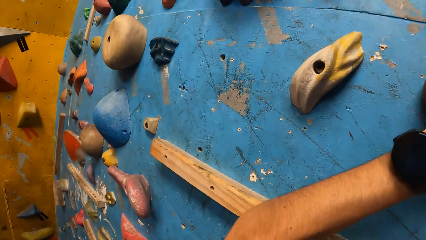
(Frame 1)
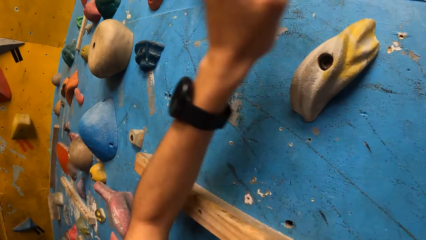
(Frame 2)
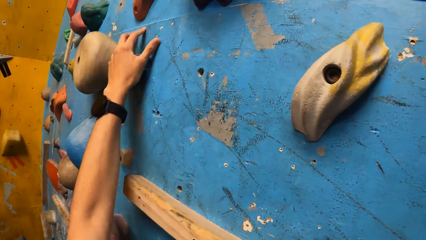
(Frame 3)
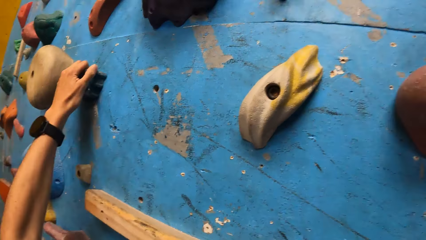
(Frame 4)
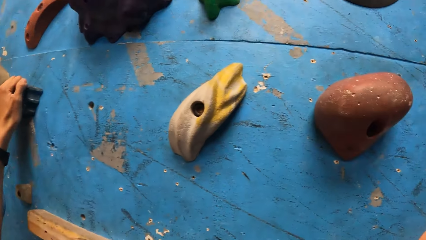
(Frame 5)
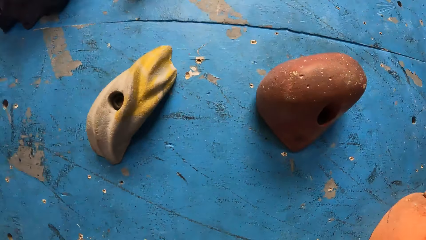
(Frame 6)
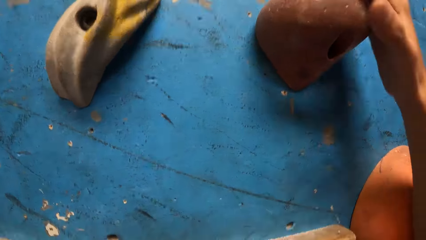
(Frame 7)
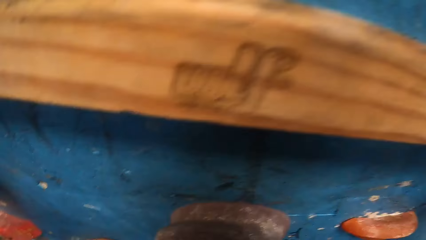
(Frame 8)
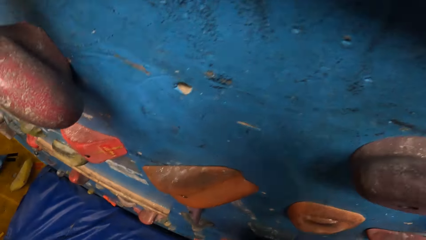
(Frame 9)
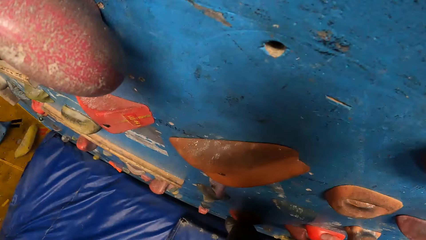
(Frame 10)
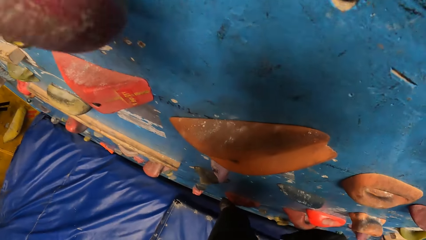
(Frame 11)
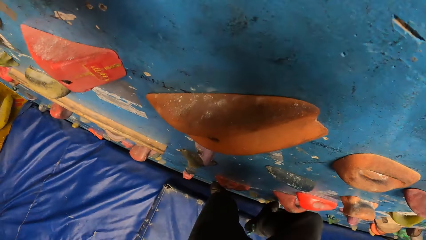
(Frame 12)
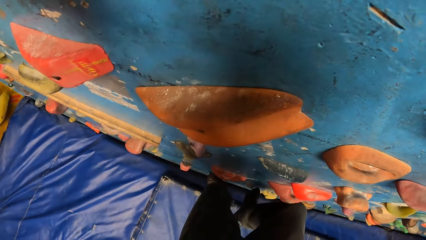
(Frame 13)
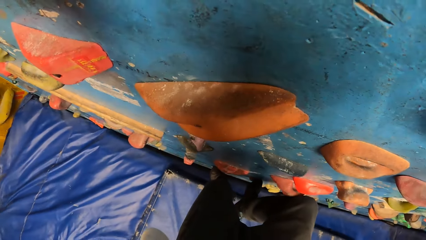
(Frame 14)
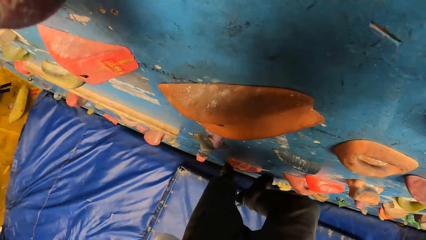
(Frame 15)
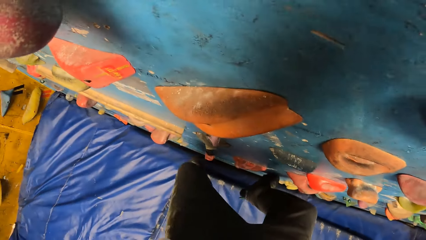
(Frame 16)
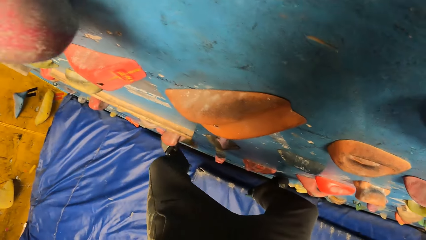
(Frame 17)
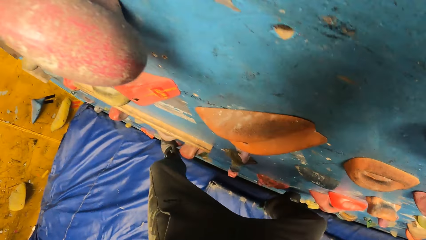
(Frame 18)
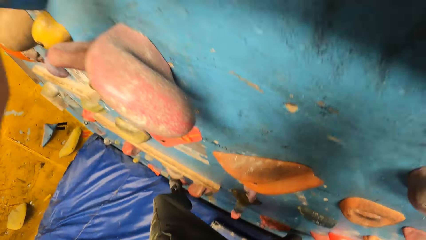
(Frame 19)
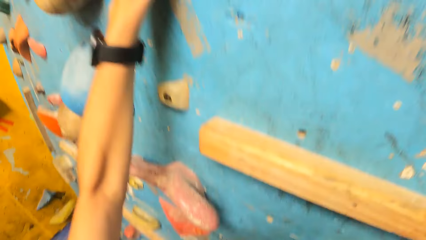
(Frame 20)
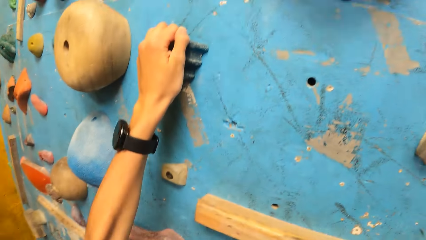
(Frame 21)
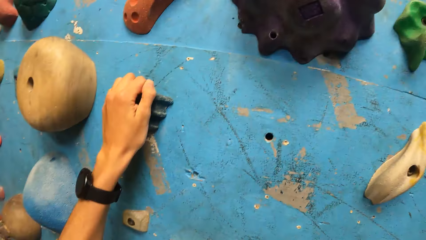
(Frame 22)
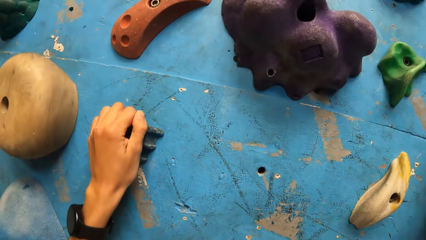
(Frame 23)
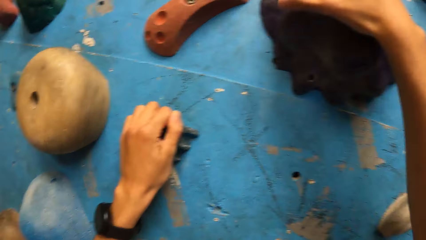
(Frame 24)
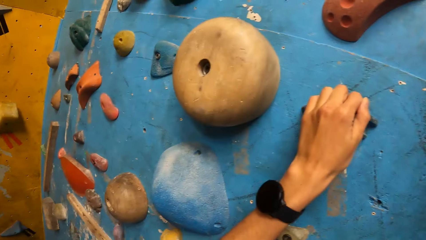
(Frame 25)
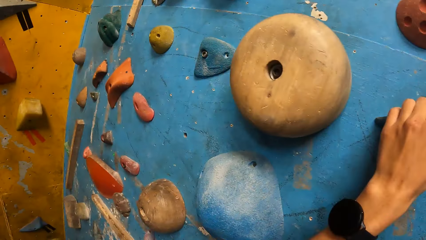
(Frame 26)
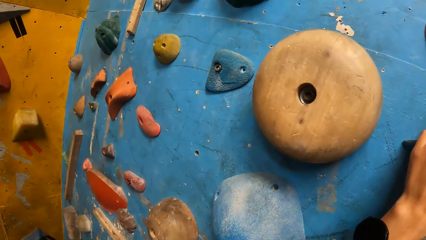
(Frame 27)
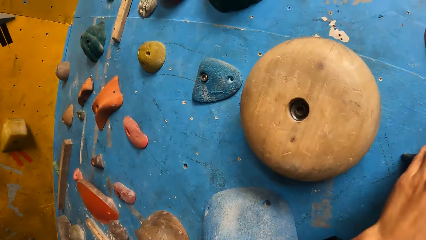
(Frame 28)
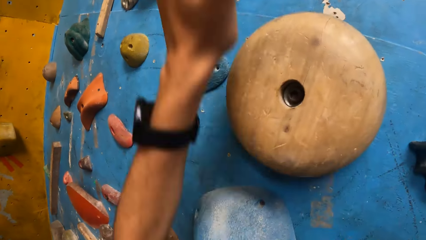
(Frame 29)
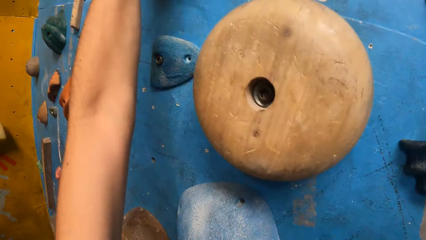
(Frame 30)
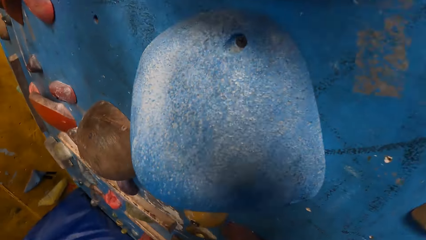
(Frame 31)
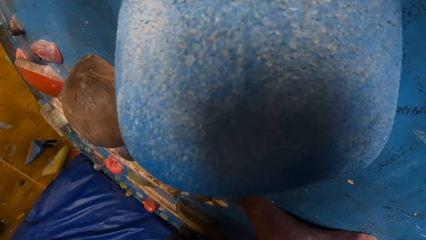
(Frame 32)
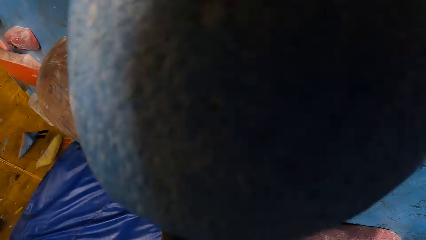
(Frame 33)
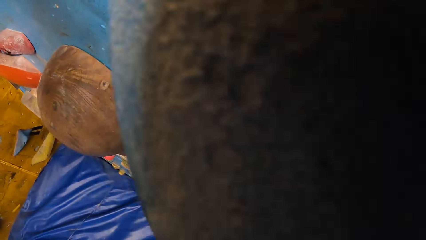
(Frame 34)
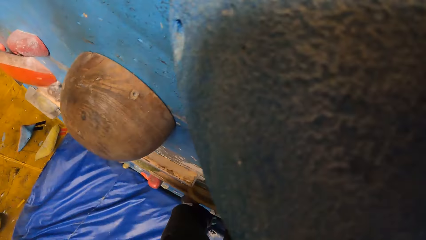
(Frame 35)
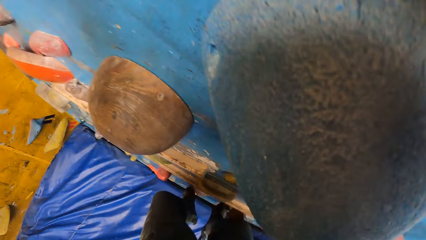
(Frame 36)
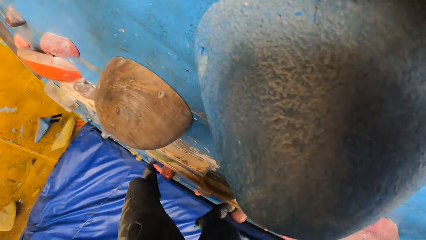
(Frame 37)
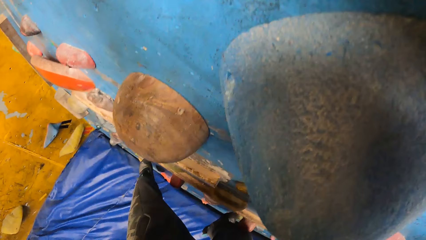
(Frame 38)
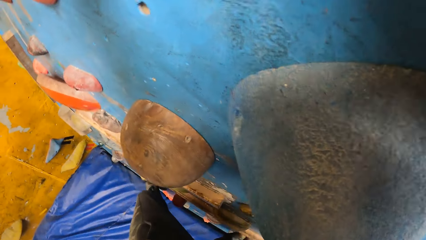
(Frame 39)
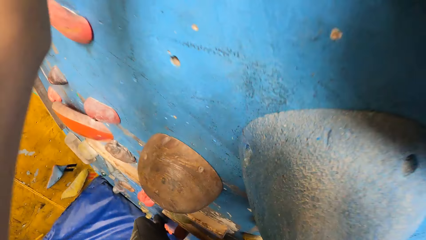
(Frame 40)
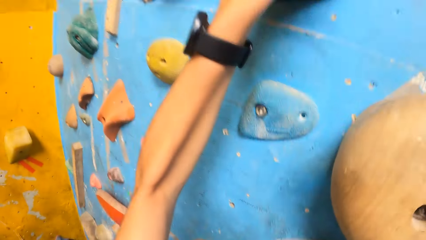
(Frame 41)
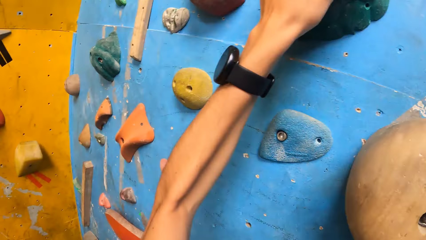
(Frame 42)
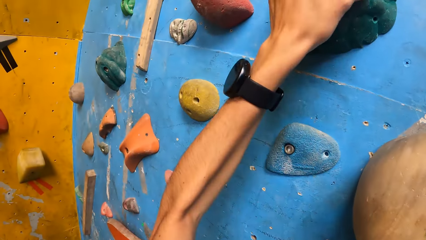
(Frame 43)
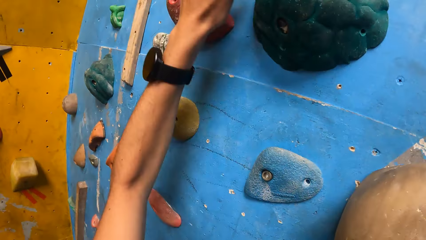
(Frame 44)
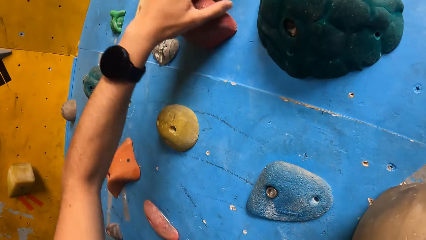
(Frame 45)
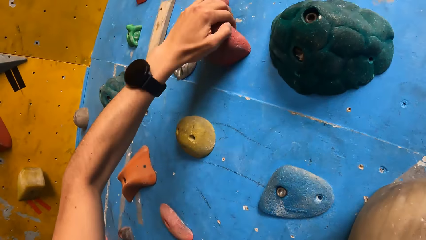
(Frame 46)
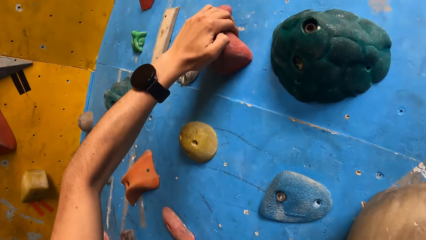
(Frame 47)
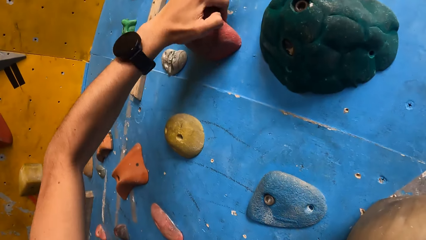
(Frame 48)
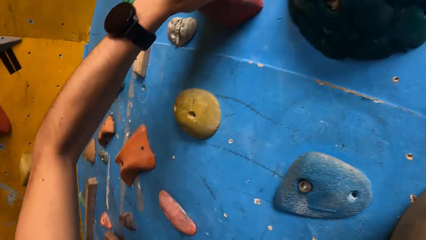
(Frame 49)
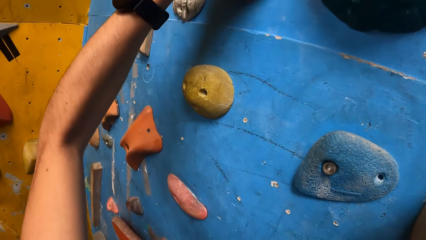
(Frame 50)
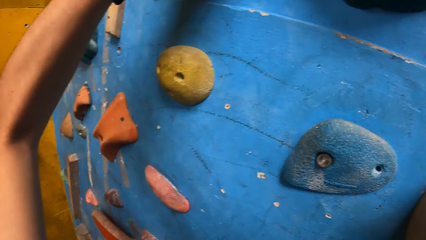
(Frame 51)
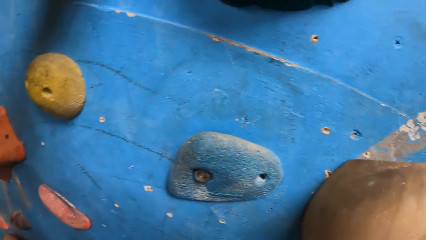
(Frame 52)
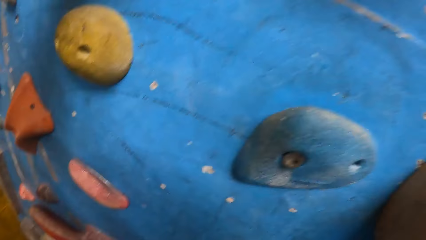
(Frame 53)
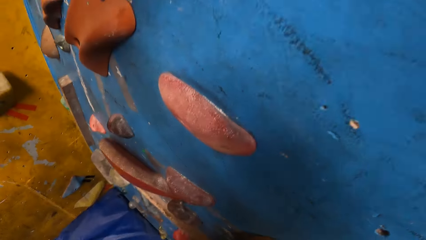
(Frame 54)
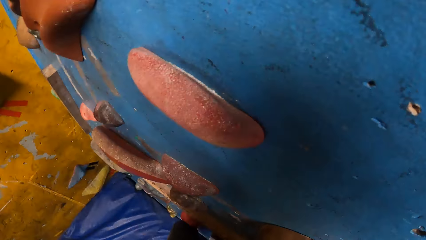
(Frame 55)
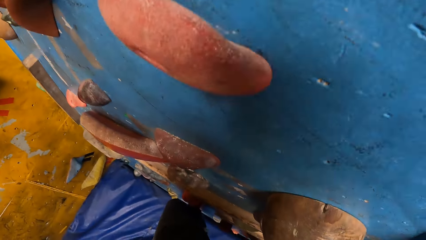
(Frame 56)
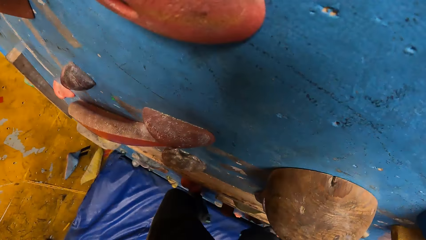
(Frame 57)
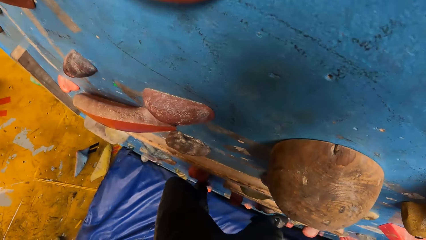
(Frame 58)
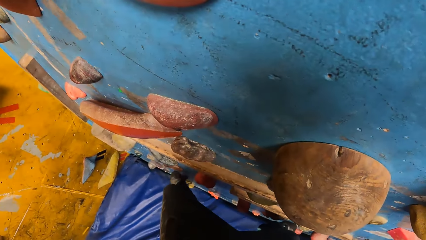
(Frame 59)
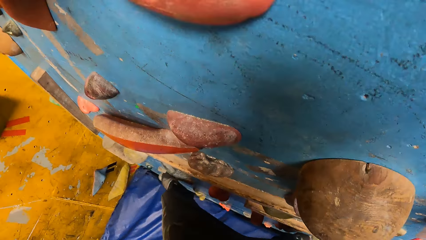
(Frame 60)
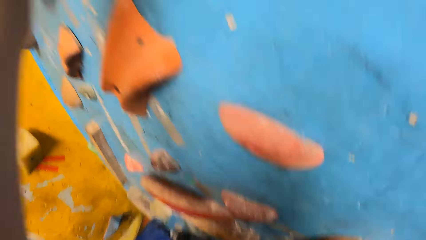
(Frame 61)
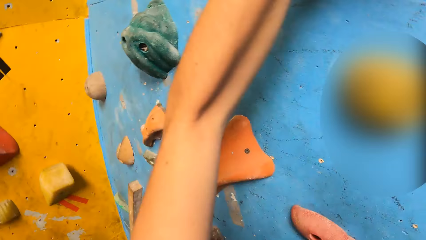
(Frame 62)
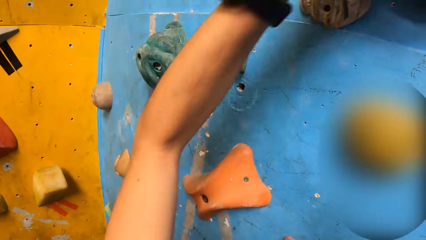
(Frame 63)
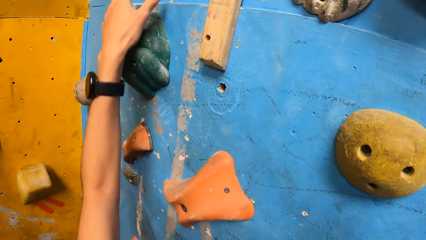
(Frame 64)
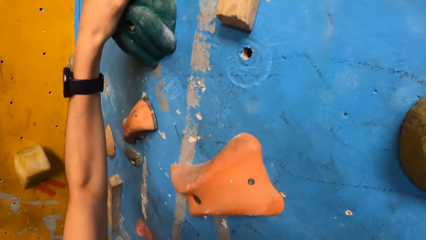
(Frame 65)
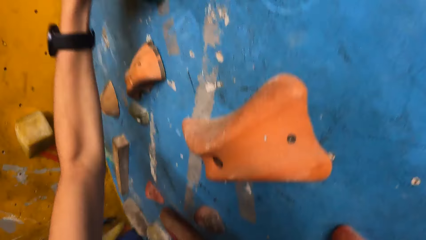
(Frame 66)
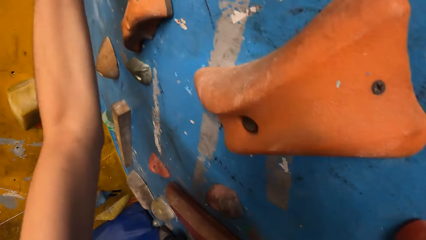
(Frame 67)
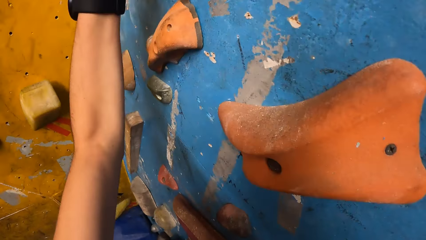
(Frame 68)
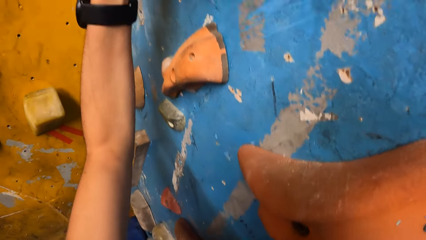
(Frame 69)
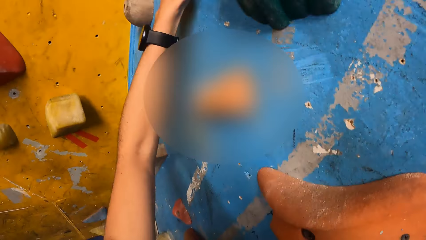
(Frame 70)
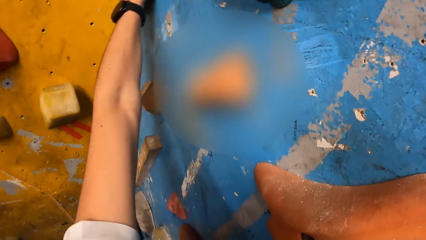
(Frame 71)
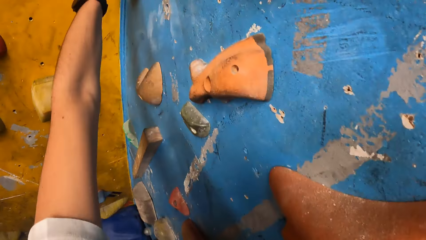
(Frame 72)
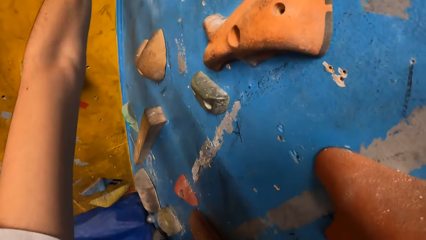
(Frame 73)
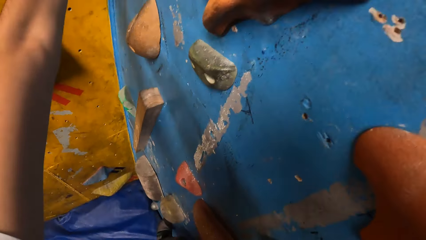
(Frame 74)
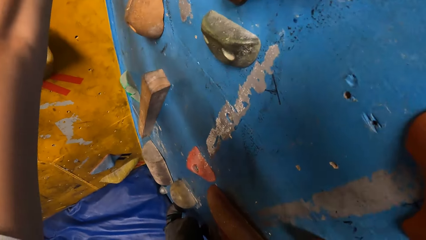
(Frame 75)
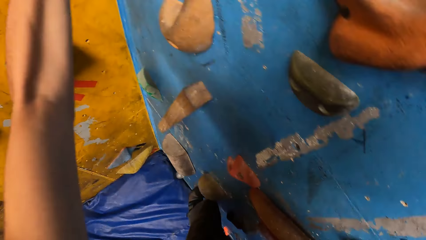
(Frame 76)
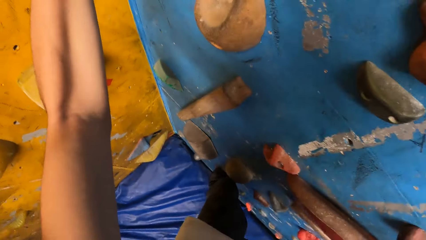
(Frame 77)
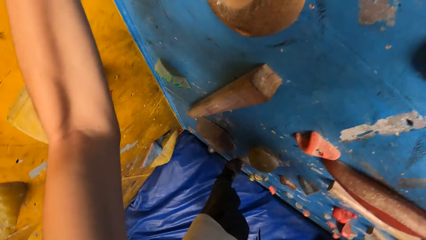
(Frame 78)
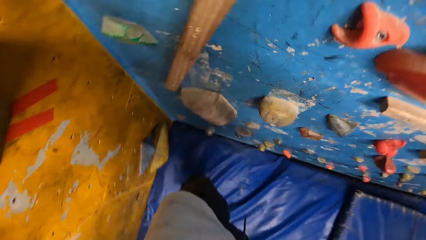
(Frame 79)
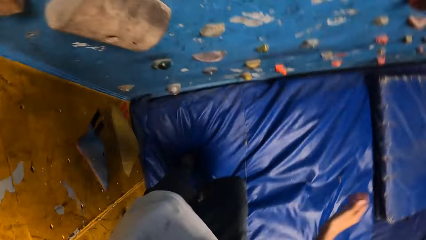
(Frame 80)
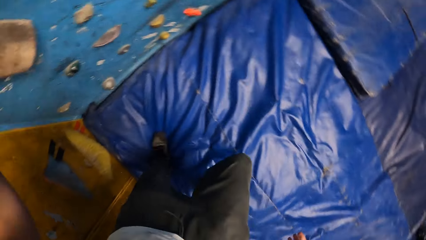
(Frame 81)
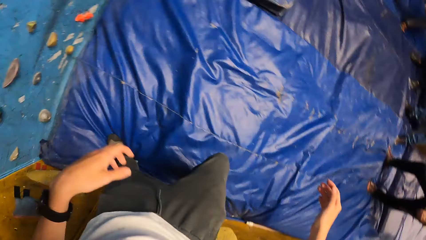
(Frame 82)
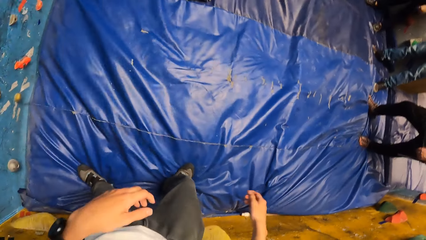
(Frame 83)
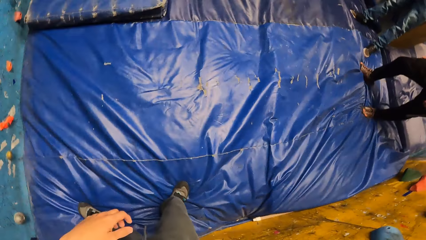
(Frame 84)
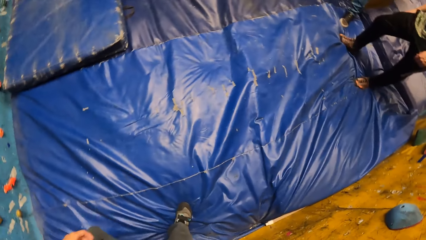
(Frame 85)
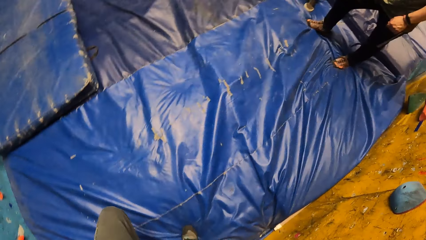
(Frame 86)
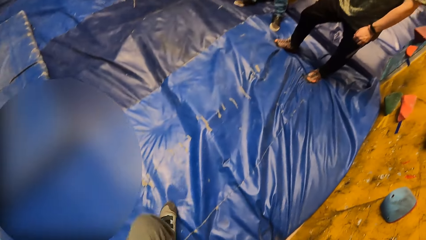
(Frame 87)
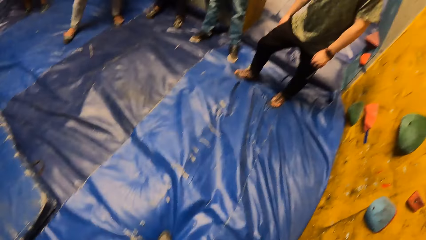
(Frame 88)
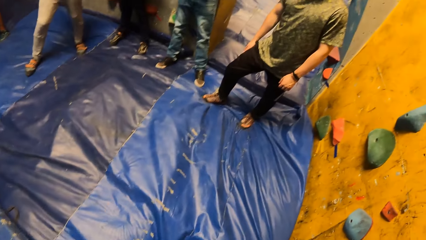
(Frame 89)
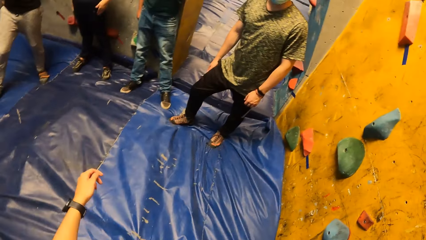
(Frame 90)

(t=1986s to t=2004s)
The camera wearer holds a handle. They step on the handle. They hold the handle. They step on the handle. They hold the handle. They step on the handle. They hold the handle. They jump on the landing mattress.
